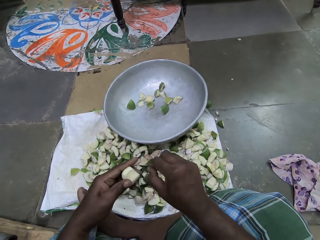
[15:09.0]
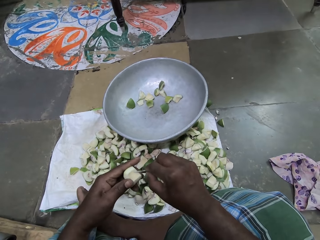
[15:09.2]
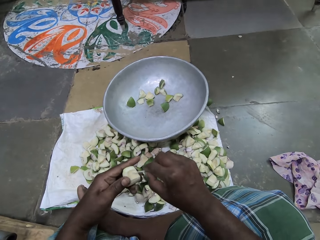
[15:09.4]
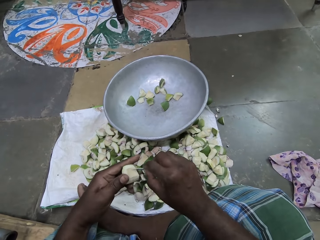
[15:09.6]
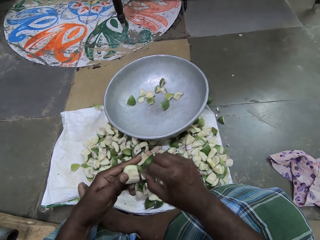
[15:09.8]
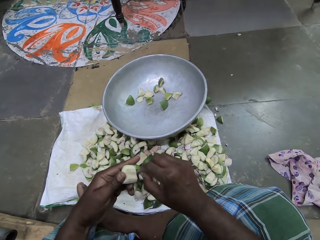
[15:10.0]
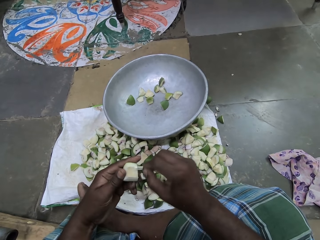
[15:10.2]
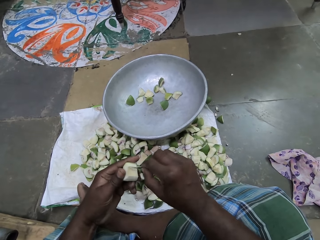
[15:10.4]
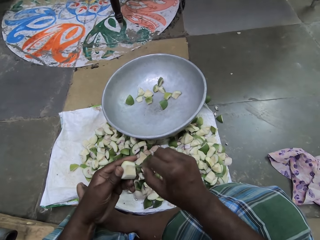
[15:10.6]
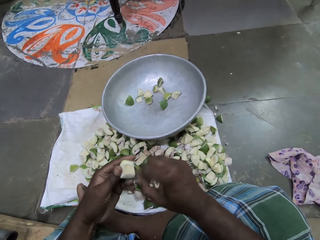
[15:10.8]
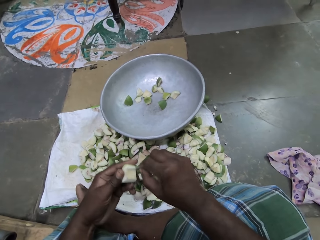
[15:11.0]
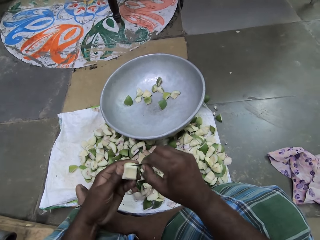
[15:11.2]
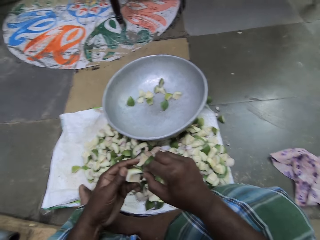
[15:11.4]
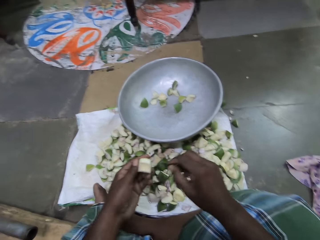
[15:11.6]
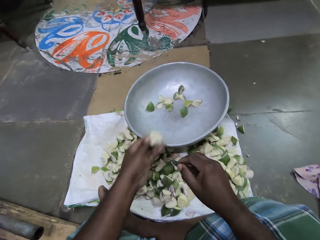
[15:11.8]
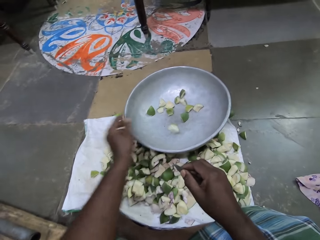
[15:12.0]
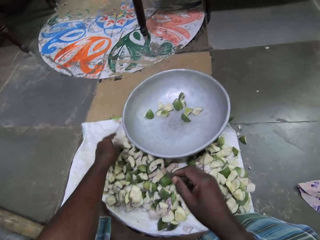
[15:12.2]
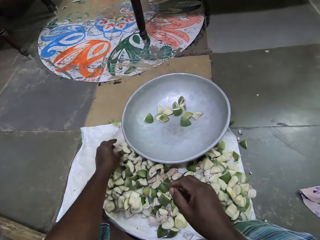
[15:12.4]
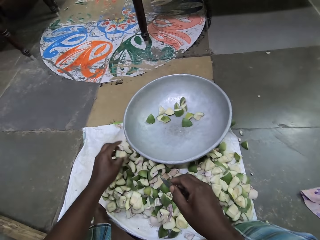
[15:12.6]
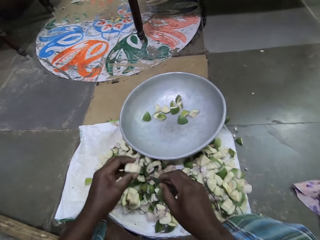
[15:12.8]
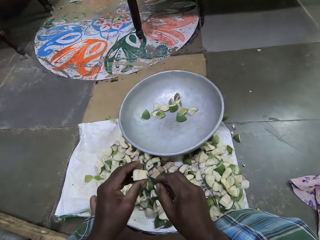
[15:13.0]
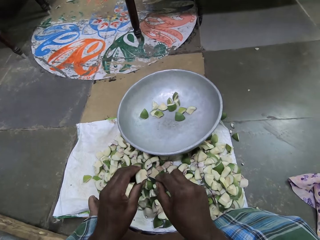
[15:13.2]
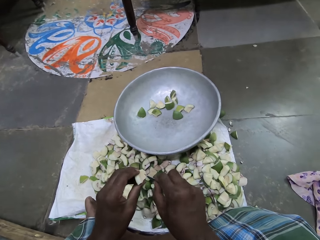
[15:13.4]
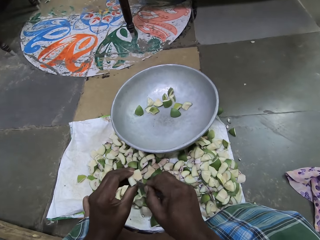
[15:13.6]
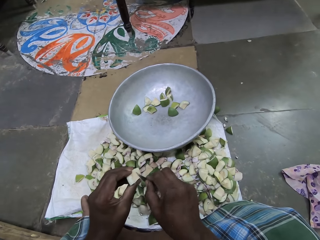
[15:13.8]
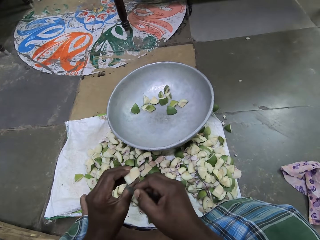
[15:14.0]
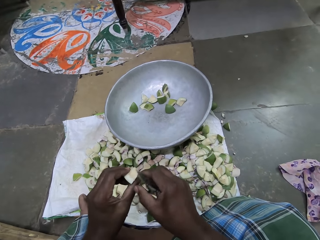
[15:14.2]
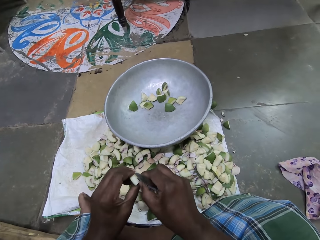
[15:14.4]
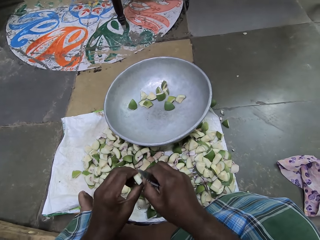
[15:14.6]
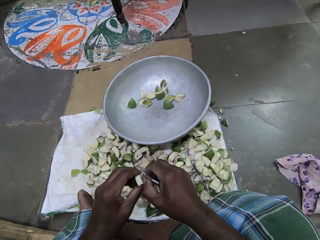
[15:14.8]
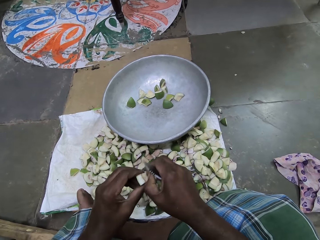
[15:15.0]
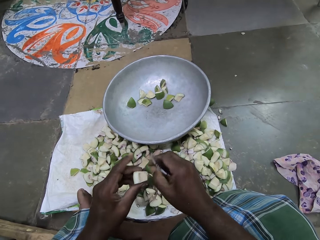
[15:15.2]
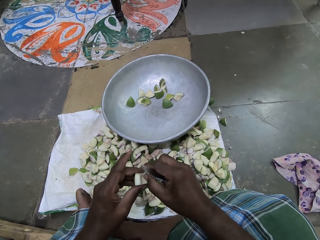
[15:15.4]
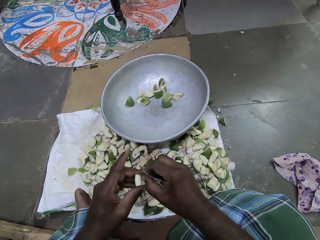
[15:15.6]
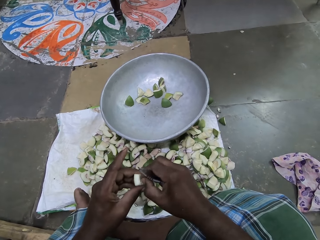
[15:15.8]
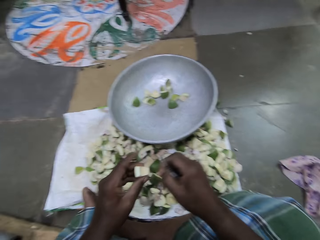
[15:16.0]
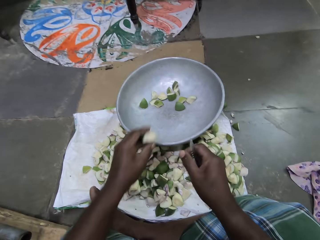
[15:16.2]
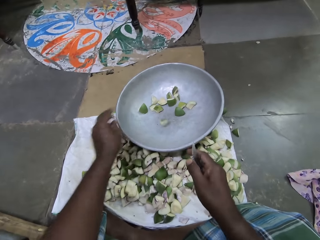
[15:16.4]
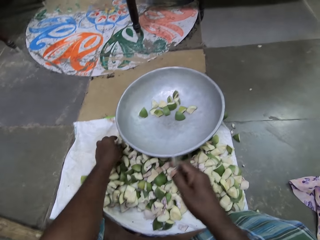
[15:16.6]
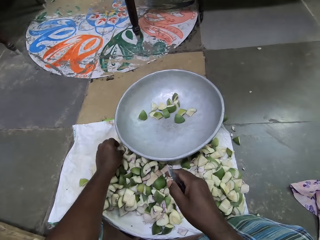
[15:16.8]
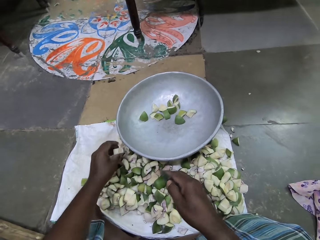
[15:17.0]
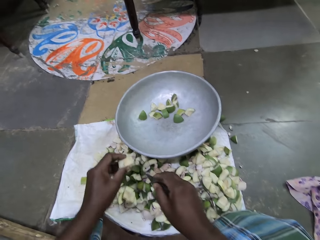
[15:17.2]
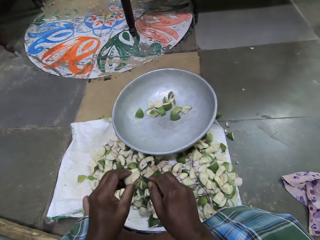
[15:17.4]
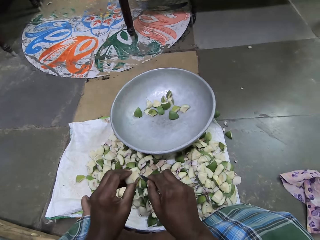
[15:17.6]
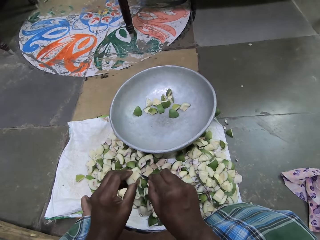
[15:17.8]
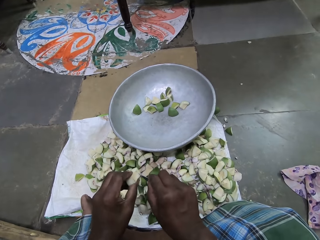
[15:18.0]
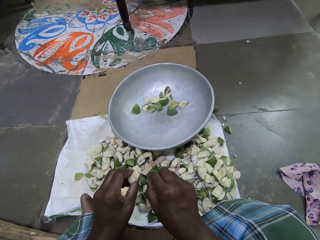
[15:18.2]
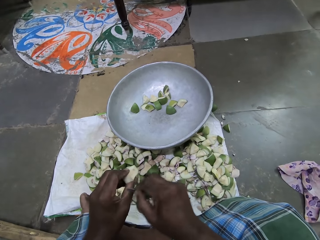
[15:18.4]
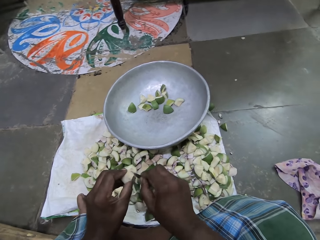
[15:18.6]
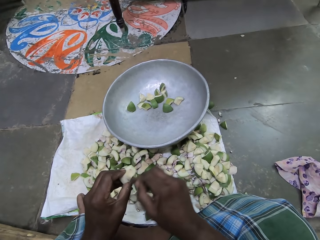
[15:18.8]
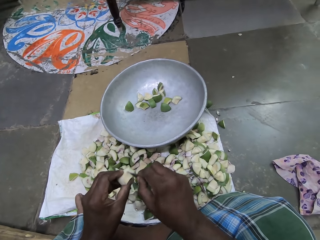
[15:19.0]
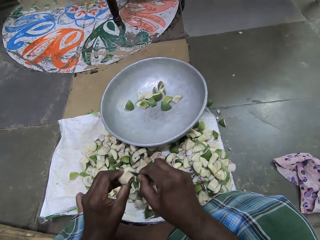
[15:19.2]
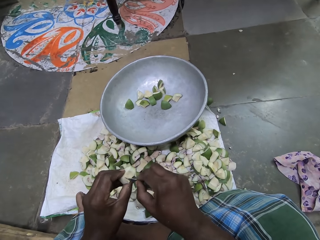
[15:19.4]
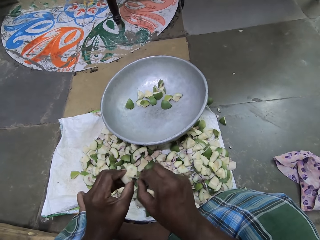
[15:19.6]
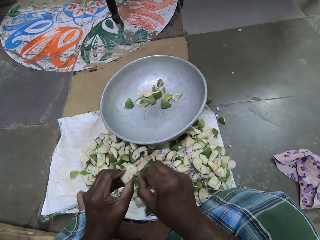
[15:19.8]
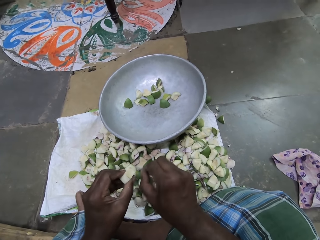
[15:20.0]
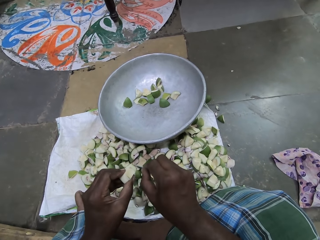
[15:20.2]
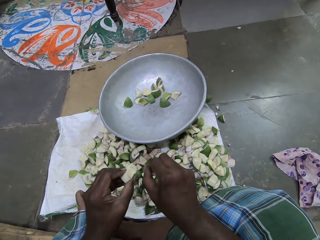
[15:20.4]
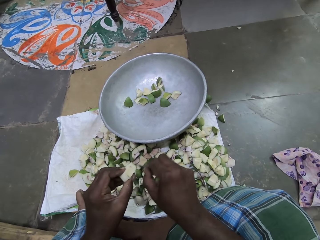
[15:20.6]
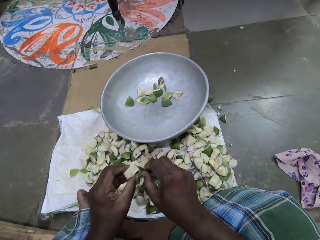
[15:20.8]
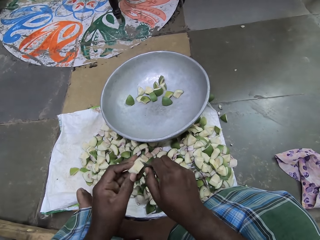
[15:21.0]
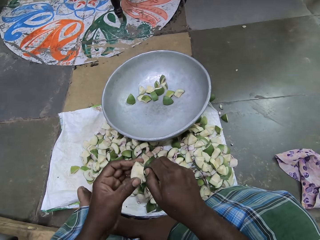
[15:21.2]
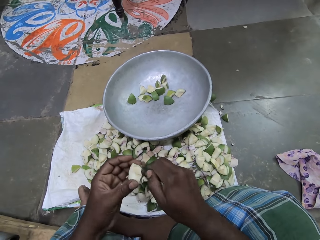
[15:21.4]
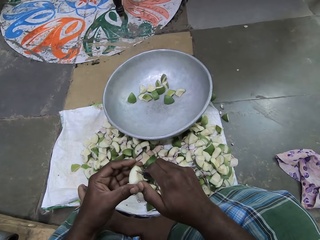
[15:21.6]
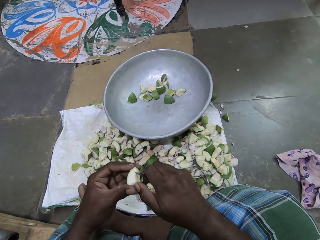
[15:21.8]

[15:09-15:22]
The camera wearer drops the piece of apple in her left hand into the pan on the sack. She picks a piece of apple from the sack on the floor with her left hand. She scrapes the piece of apple in her left hand with the knife in her right hand. She scrapes the piece of apple in her left hand with her right hand. She drops the piece of apple in her left hand into the pan on the sack. She picks a piece of apple from the sack on the floor with her left hand. She scrapes the piece of apple in her left hand with the knife in her right hand.

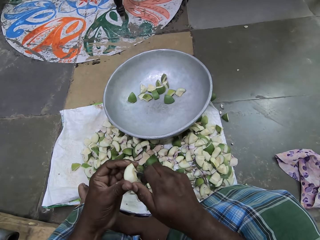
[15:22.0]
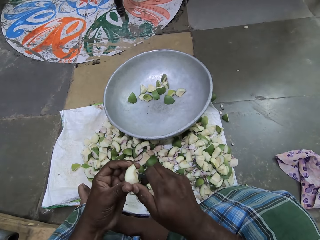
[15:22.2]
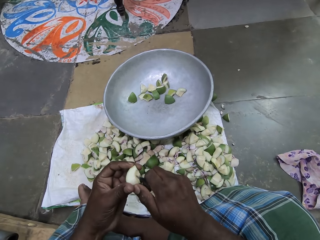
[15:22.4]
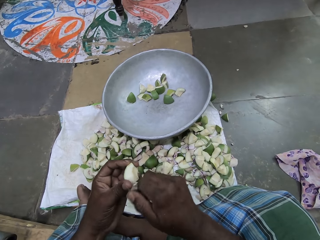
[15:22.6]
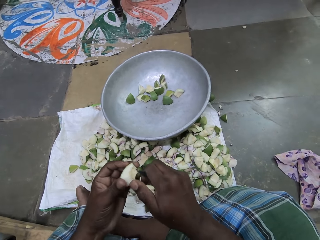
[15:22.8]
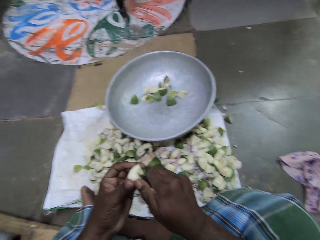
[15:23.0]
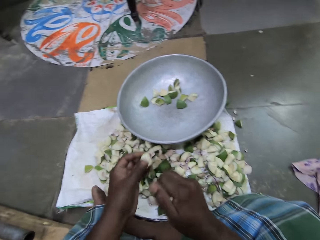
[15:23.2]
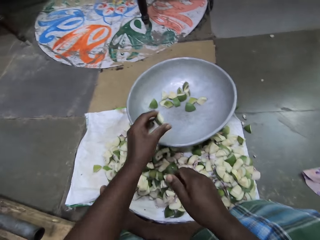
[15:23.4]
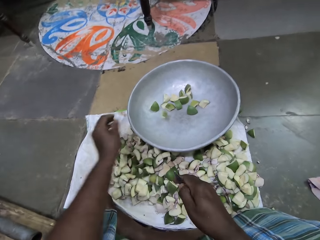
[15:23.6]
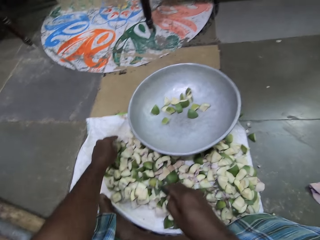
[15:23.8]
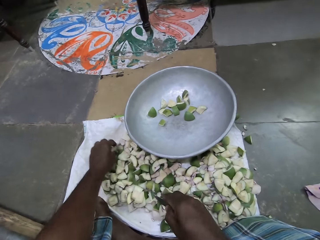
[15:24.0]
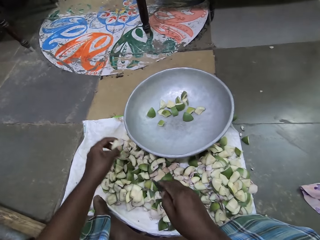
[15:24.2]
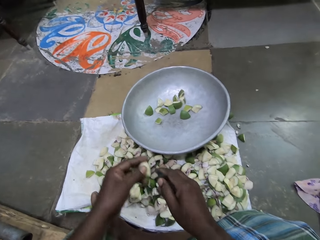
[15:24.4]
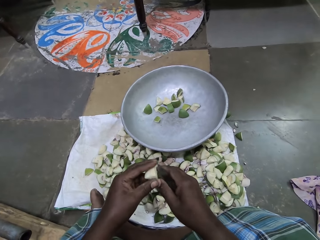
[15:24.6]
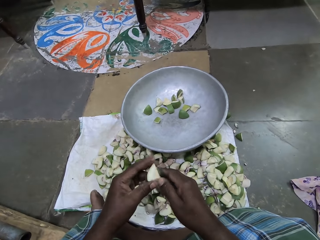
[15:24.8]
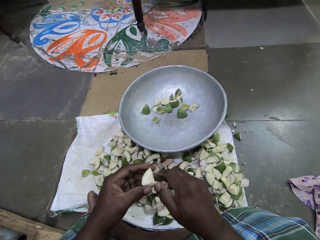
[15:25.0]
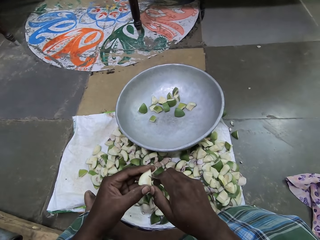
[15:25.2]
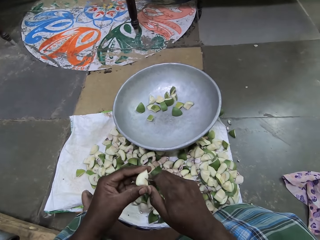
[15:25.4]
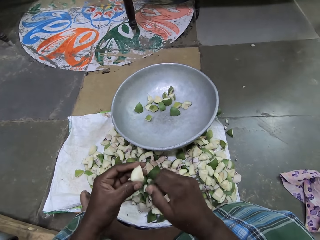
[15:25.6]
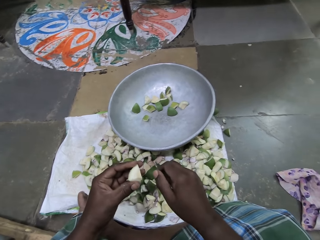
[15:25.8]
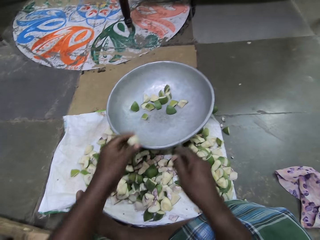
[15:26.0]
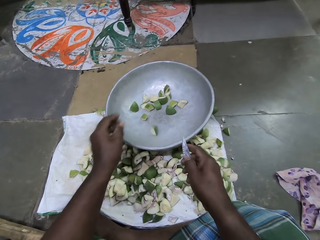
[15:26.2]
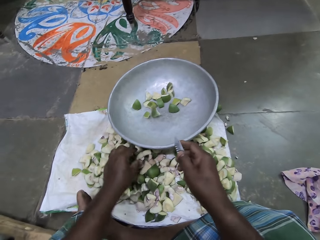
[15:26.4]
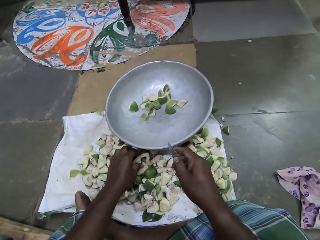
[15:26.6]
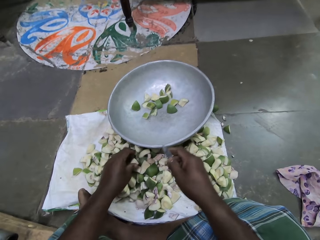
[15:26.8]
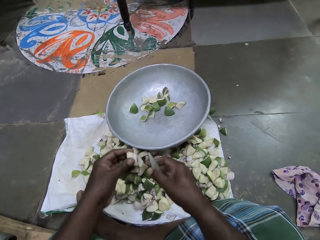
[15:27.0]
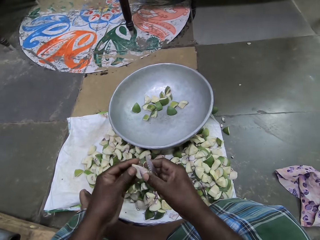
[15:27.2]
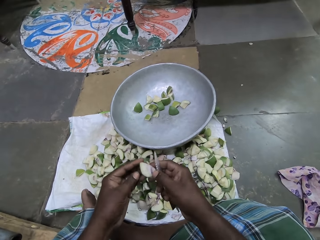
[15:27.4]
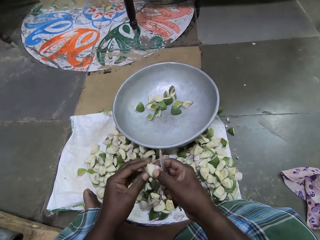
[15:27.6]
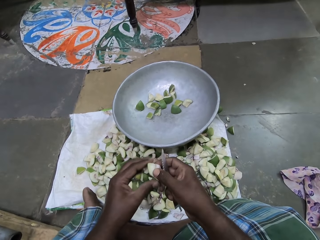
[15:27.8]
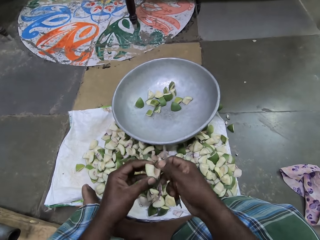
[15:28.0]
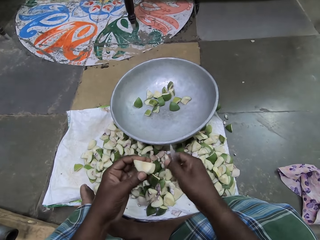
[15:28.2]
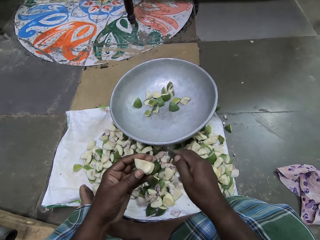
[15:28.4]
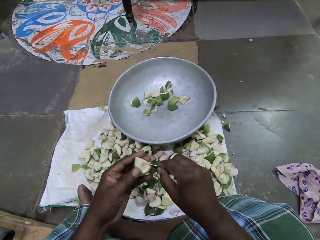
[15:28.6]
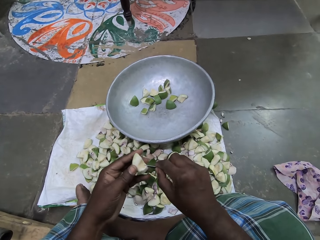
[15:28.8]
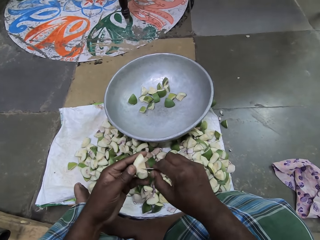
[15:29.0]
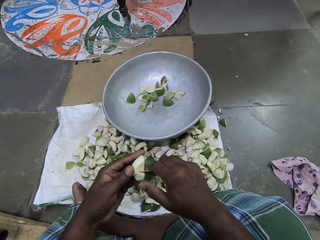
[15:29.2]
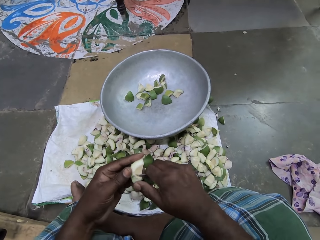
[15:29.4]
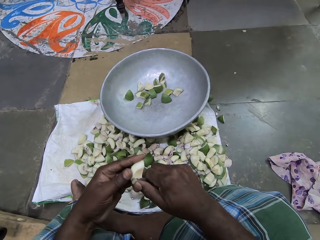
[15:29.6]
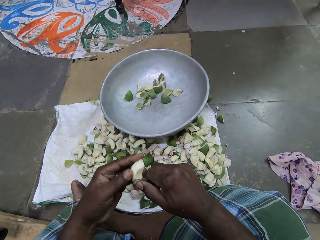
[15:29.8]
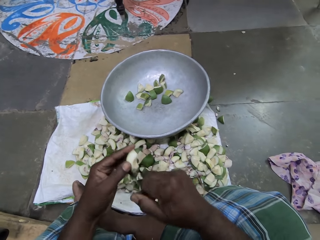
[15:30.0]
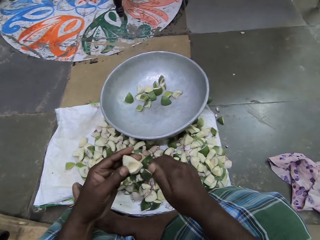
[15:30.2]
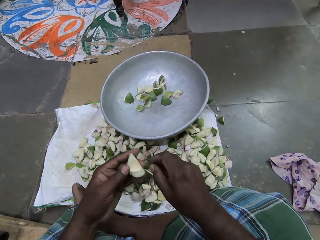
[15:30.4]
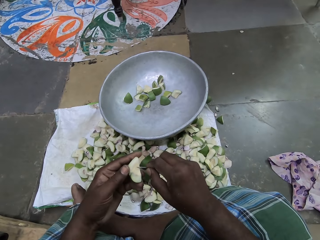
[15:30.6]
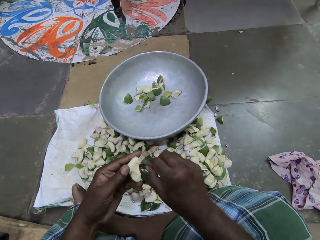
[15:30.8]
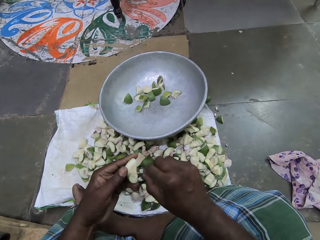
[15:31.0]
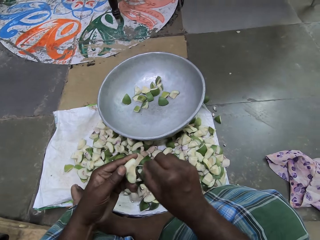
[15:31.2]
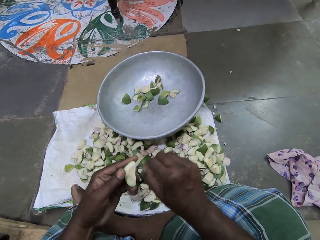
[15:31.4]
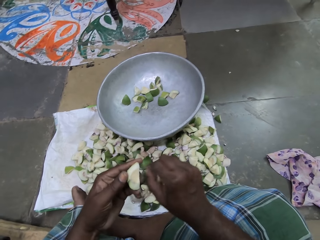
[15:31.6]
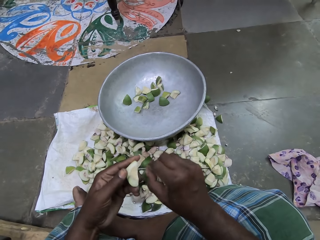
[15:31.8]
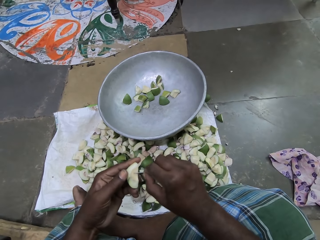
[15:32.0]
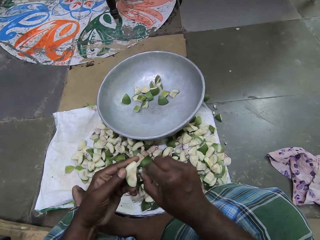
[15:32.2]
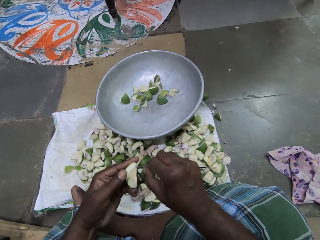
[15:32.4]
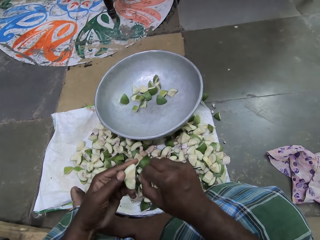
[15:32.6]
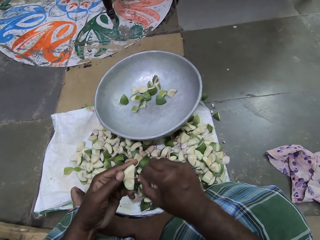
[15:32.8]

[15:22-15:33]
The camera wearer drops the piece of apple in her left hand into the pan on the sack. She picks a piece of apple from the sack on the floor with her left hand. She scrapes the piece of apple in her left hand with the knife in her right hand. She drops the piece of apple in her left hand into the pan on the sack. She picks a piece of apple from the sack on the floor with her left hand. She removes a seed from the piece of apple in her left hand with her right hand. She scrapes the piece of apple in her left hand with the knife in her right hand.
